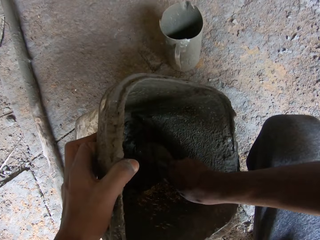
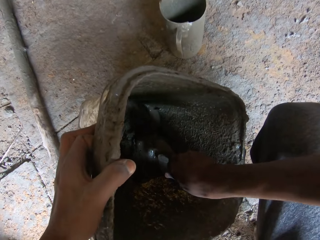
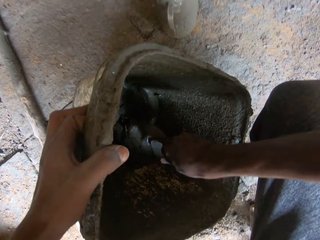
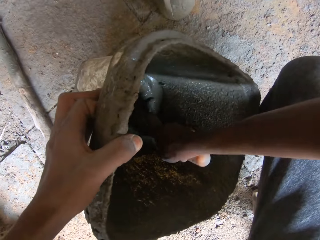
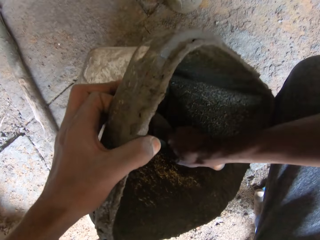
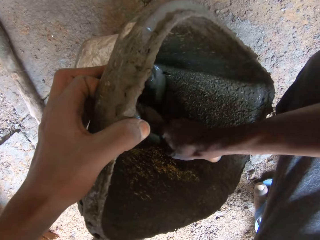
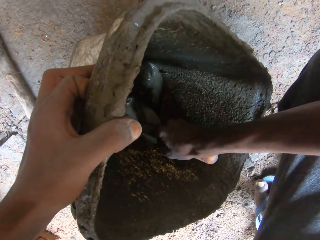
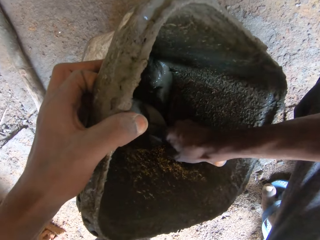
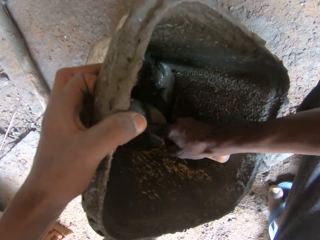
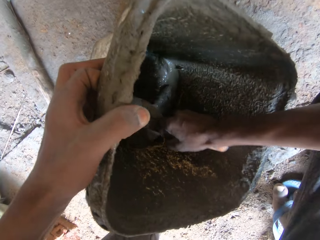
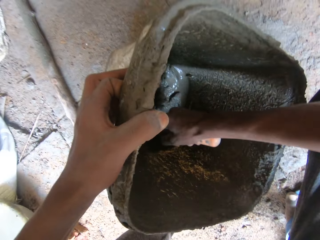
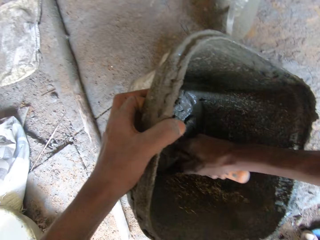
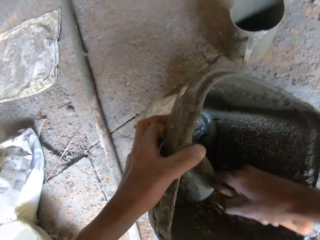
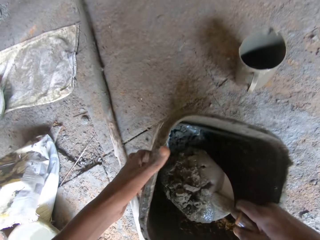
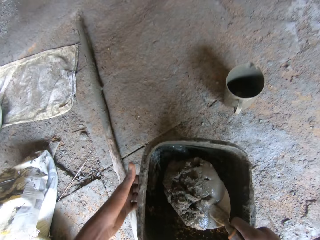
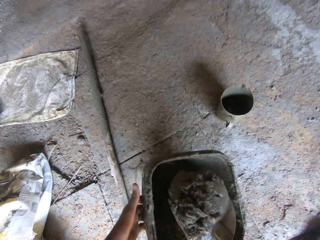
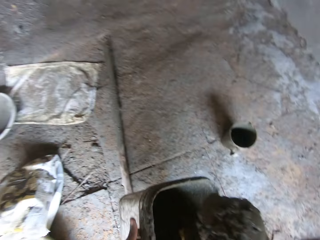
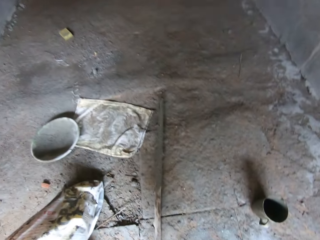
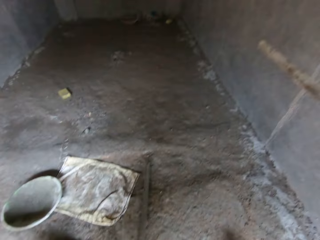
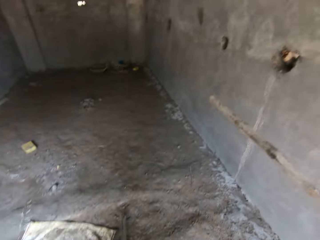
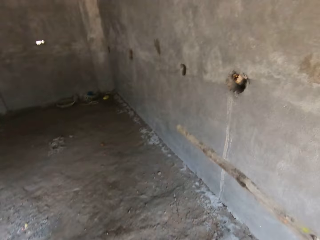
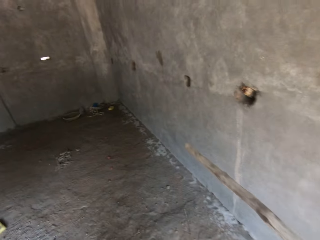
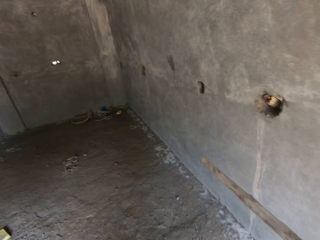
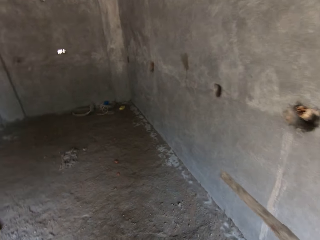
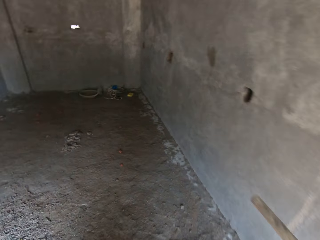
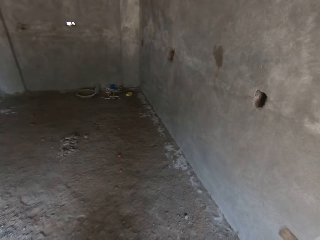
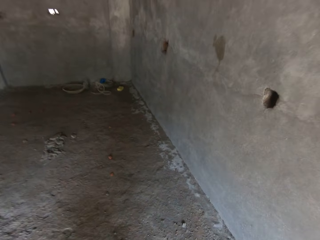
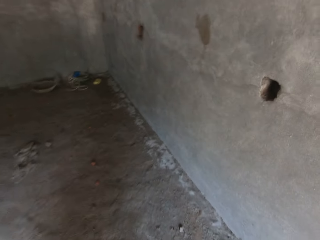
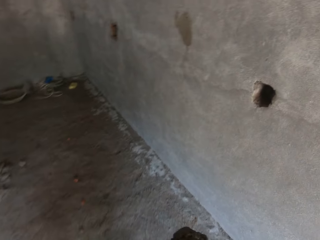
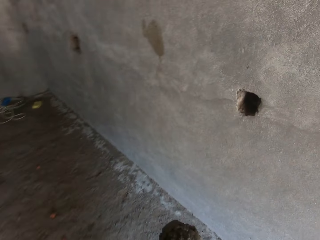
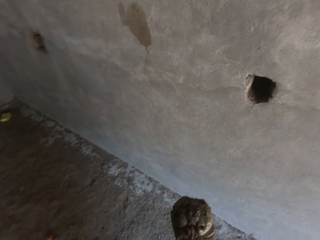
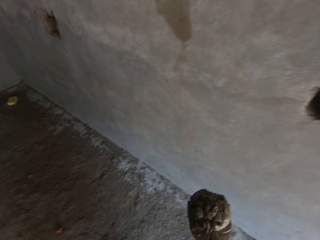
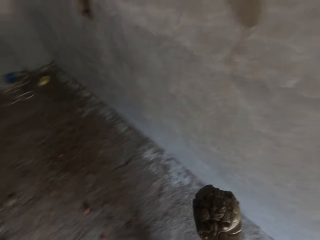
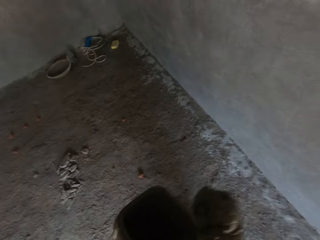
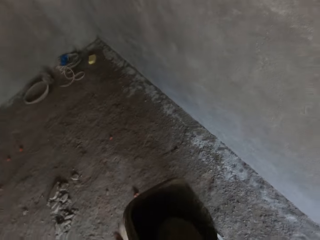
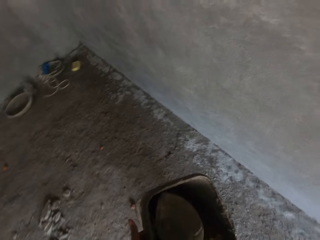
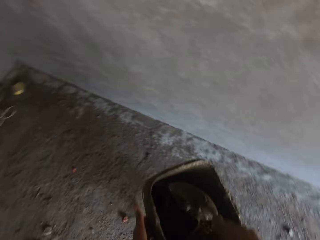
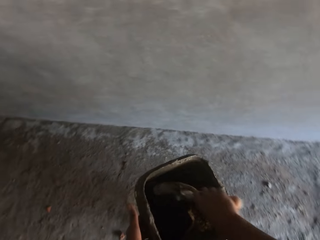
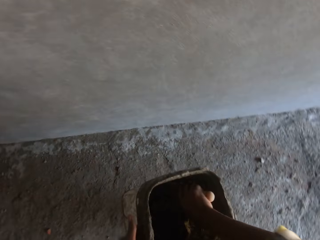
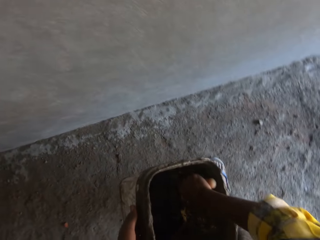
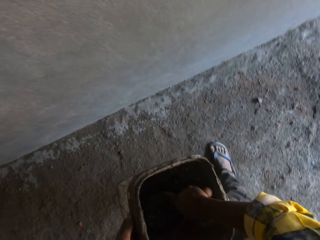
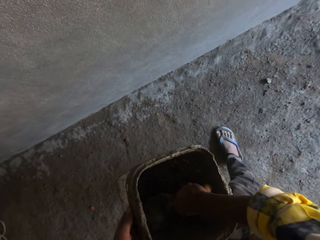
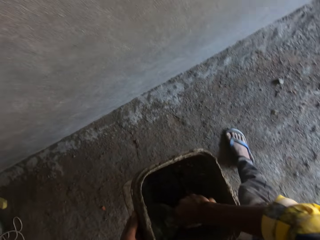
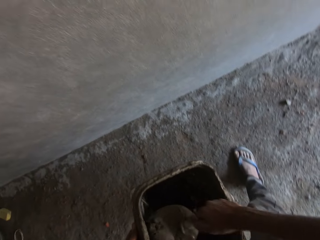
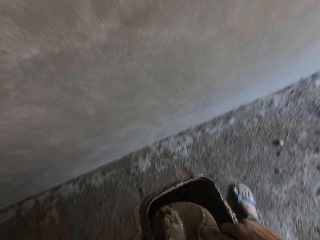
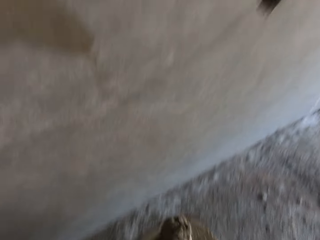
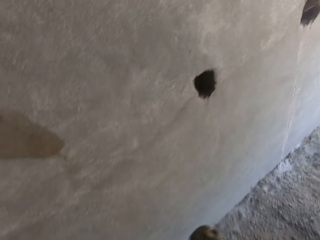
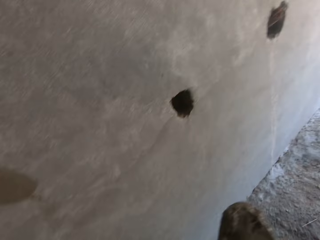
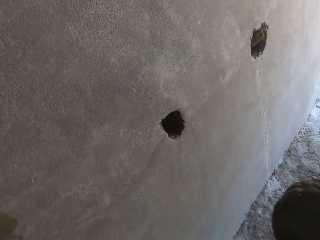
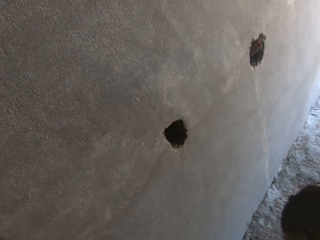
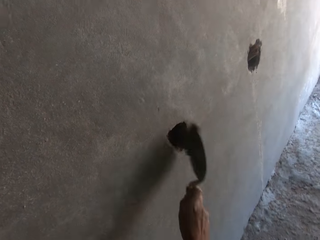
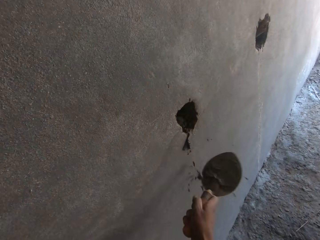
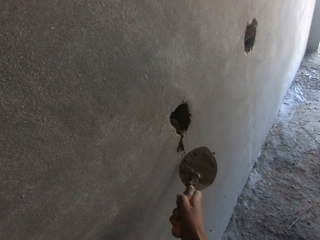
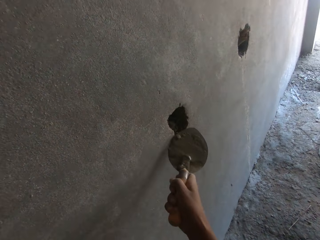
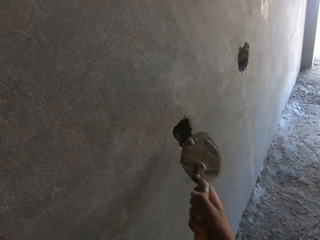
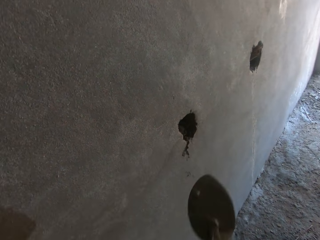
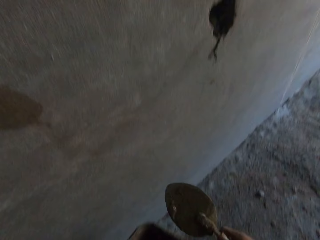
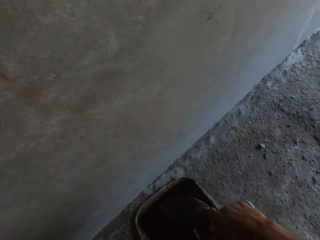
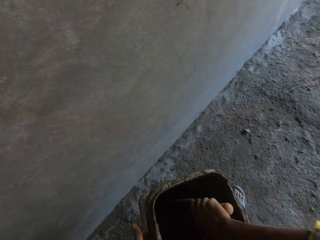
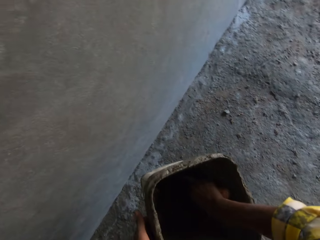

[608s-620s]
The camera wearer scoops concrete. They lift up the bucket. They walk forward. They converse. They turn right. They scoop cement from the bucket. They put the cement in the holes on the wall.

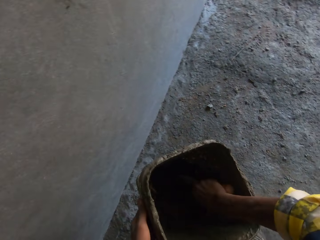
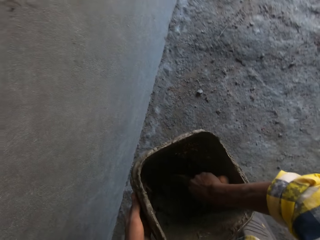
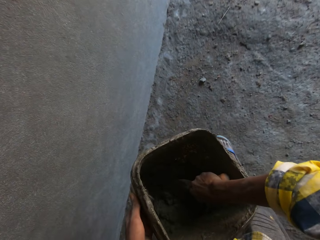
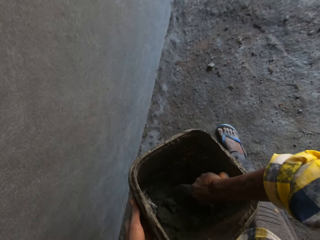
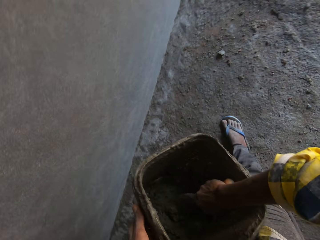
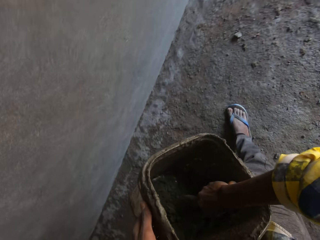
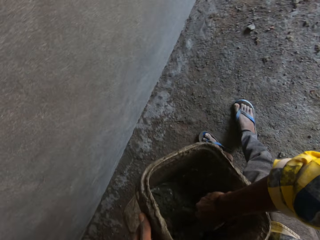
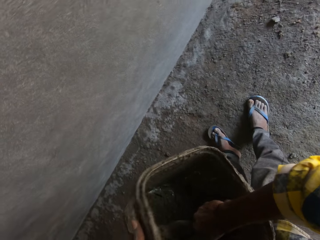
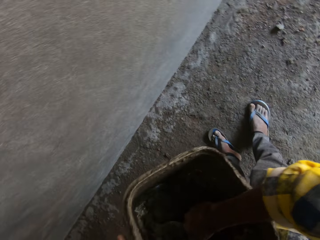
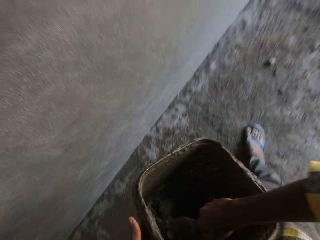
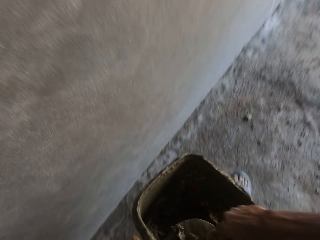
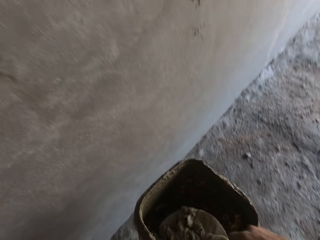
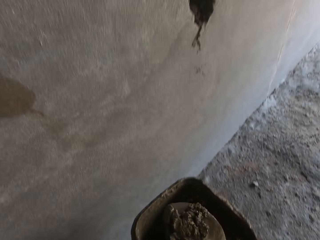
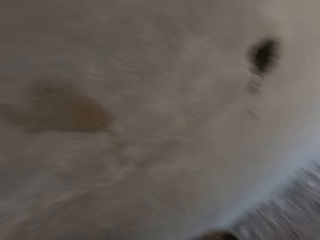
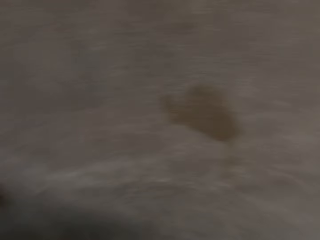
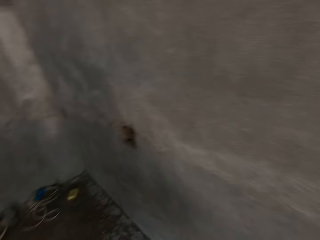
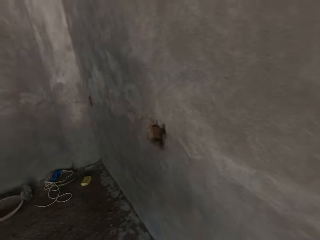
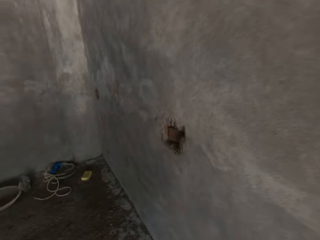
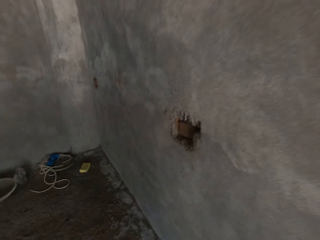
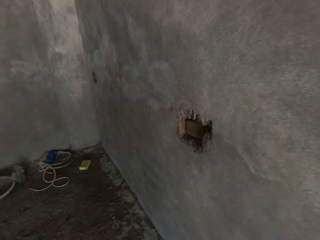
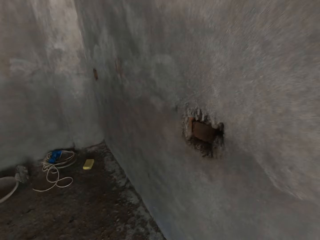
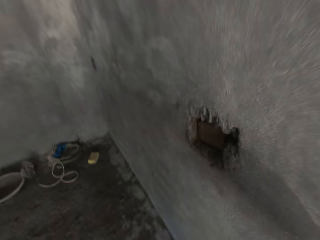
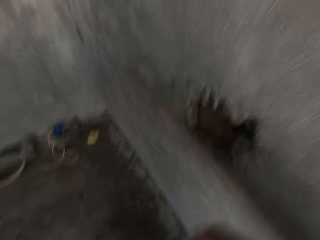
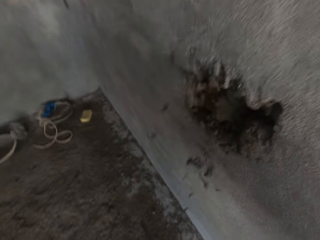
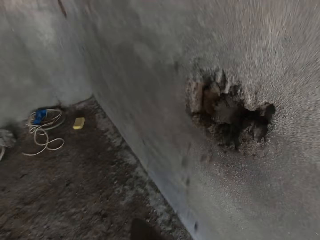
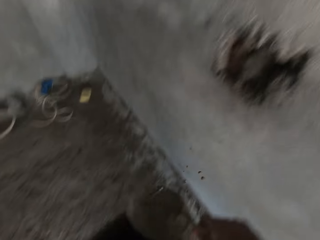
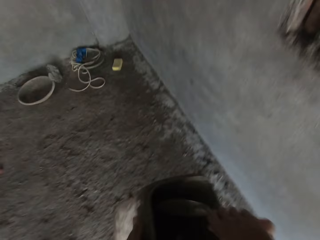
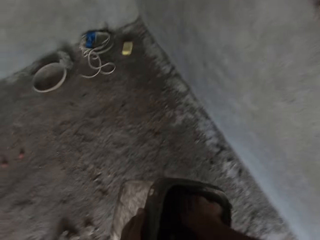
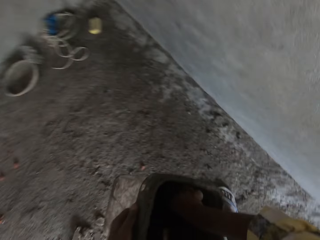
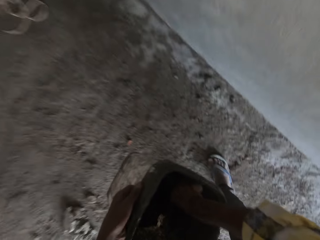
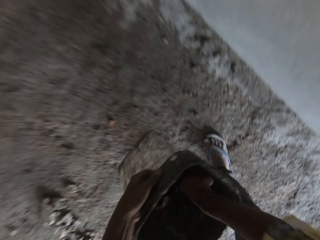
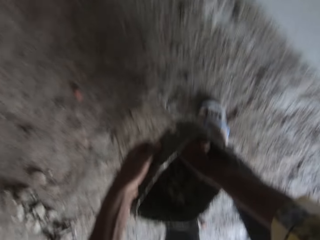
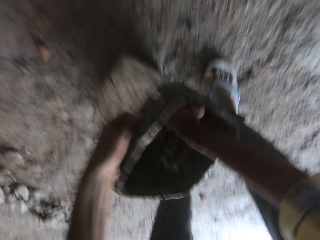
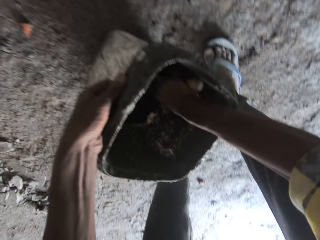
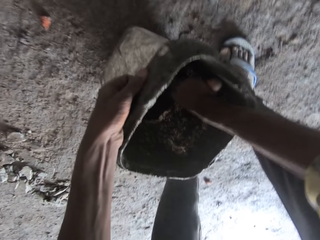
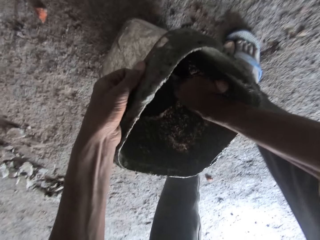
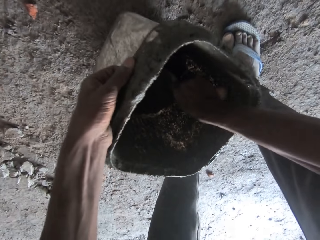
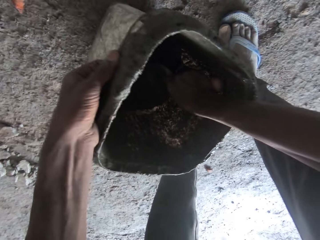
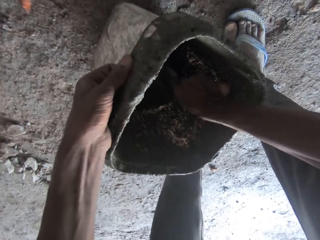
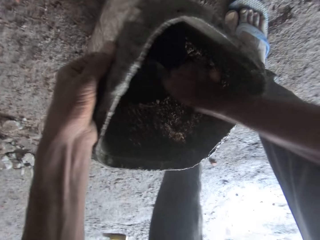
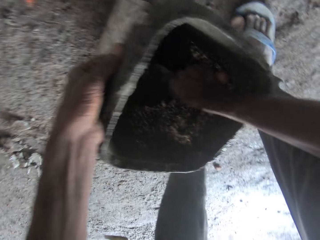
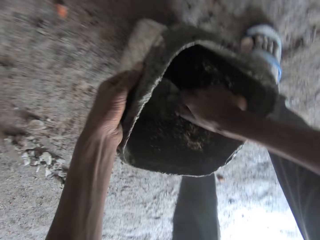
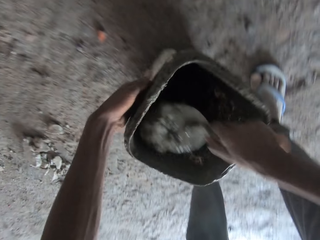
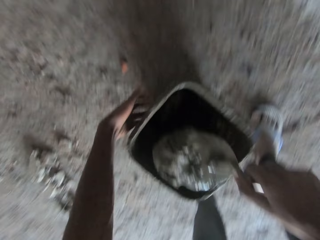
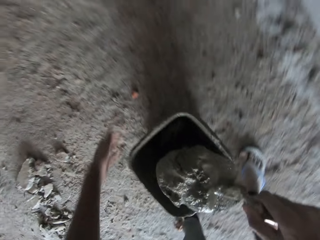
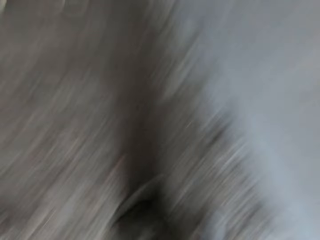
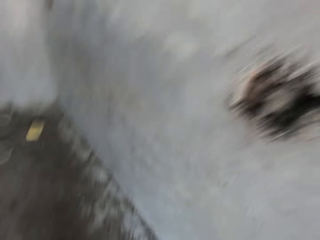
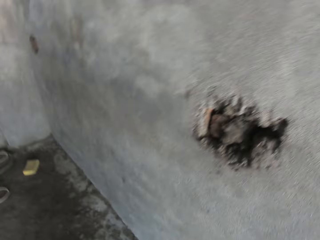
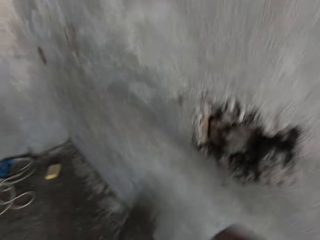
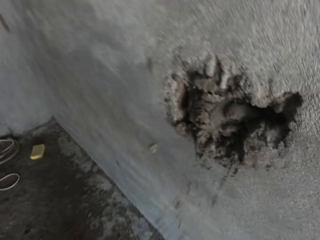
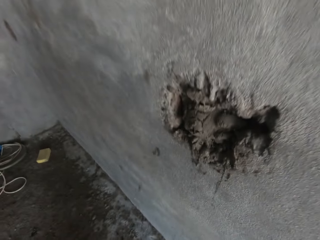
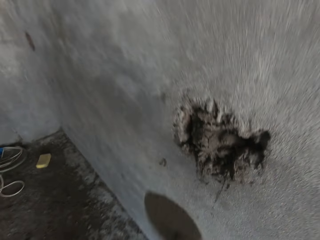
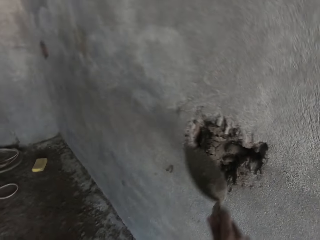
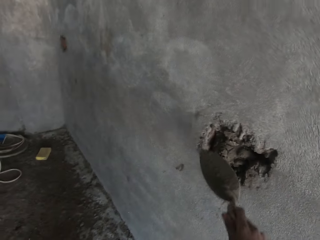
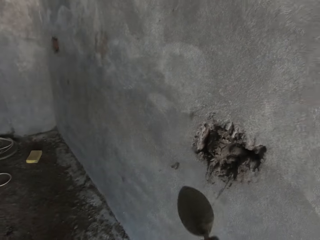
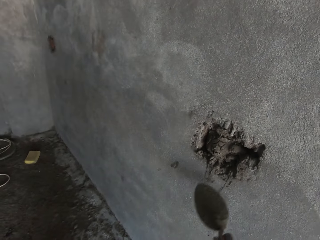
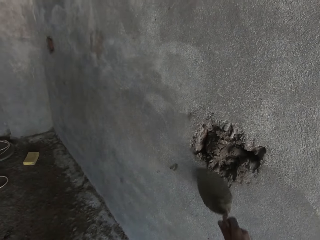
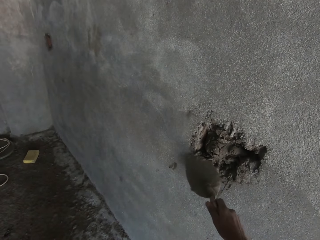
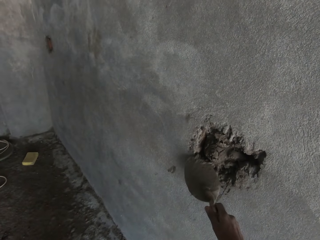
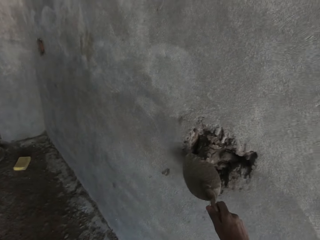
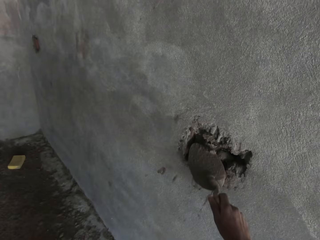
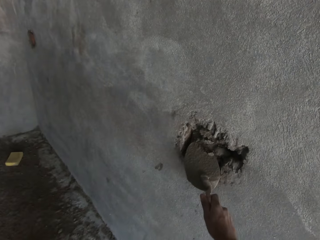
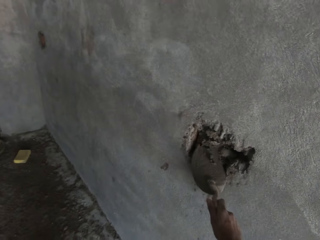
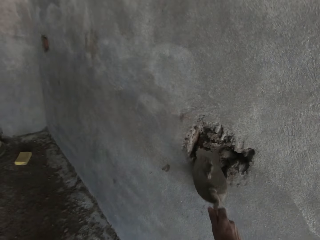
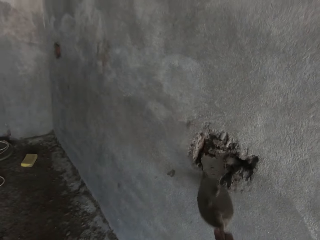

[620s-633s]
The camera wearer scoops concrete. They turn left. They walk forward. They throw the concrete in the hole. They scoop the concrete. They place the bucket on the floor. They throw the concrete in the hole. They plaster the concrete in the hole.
